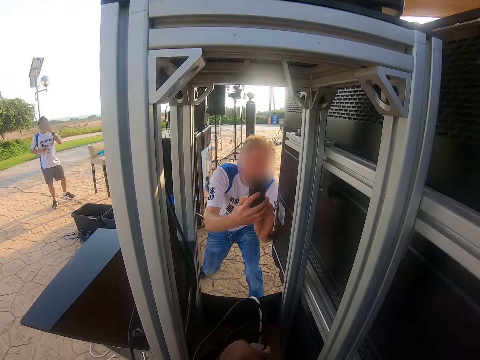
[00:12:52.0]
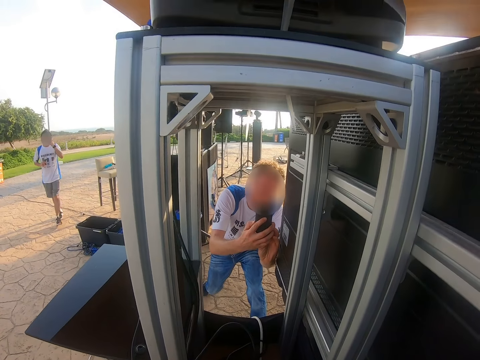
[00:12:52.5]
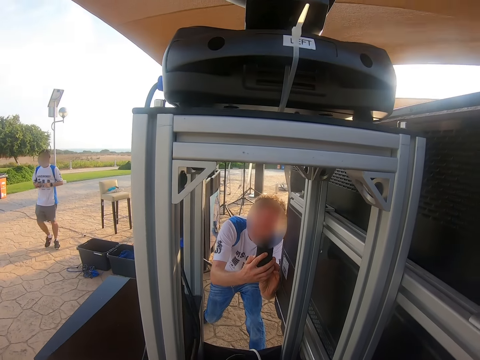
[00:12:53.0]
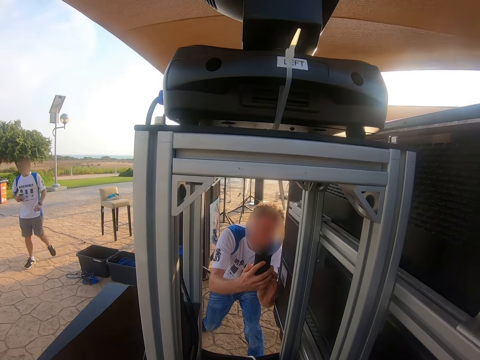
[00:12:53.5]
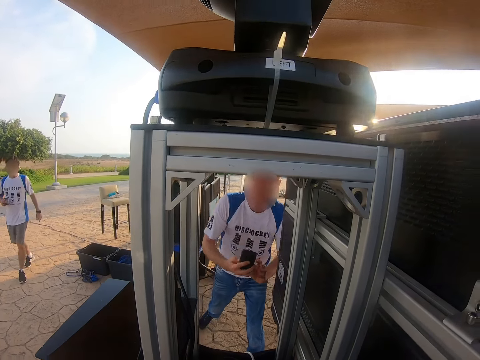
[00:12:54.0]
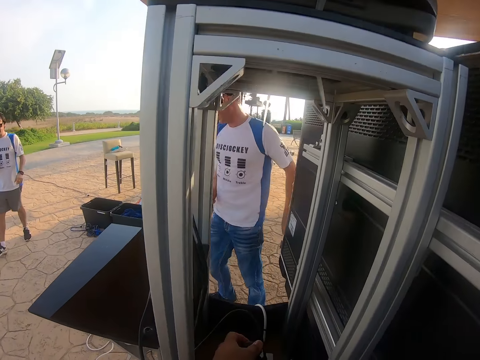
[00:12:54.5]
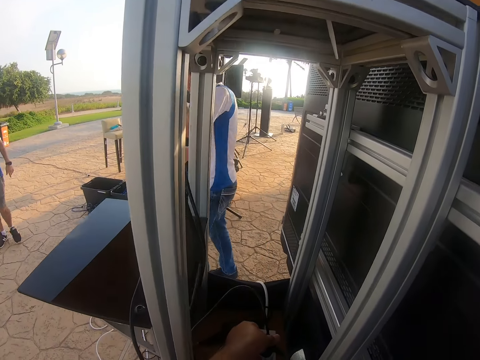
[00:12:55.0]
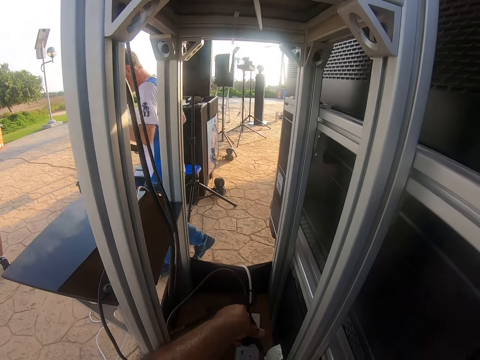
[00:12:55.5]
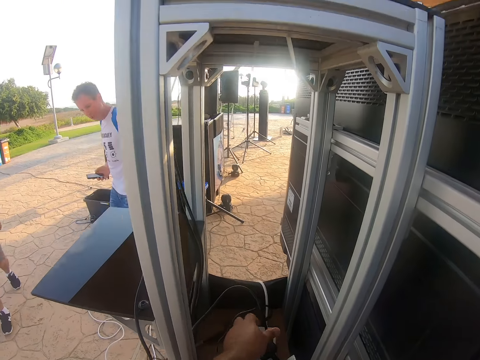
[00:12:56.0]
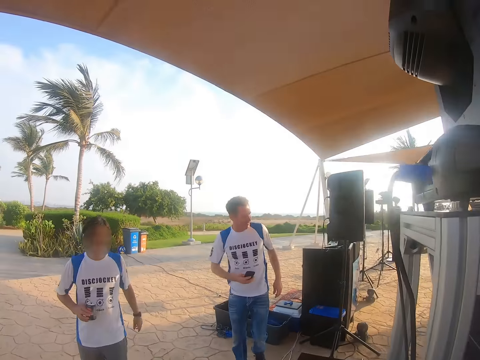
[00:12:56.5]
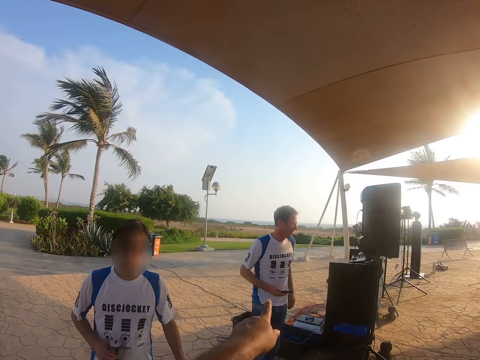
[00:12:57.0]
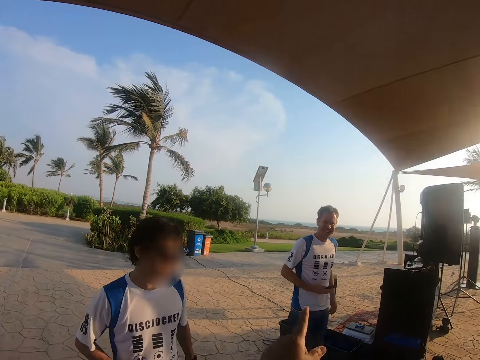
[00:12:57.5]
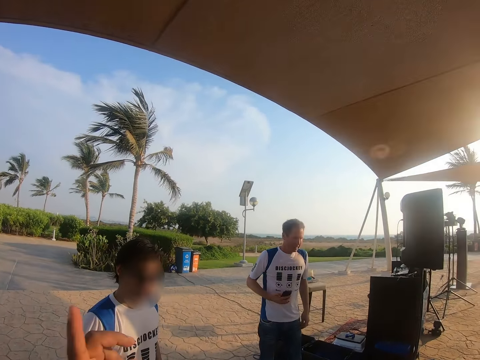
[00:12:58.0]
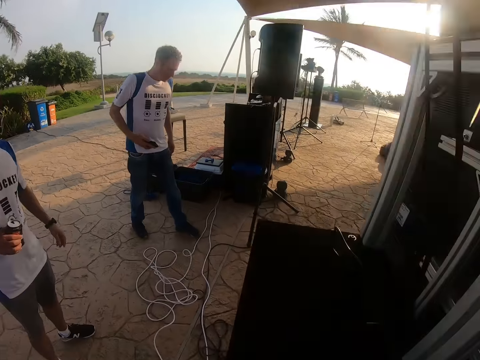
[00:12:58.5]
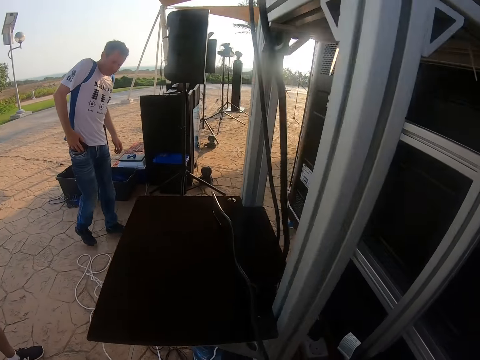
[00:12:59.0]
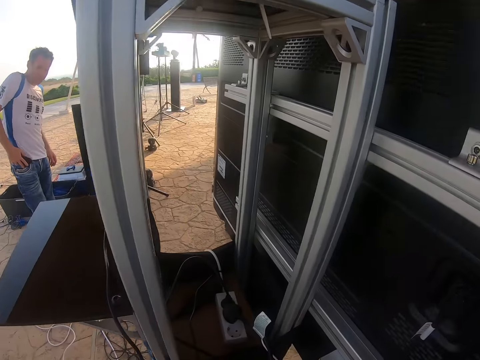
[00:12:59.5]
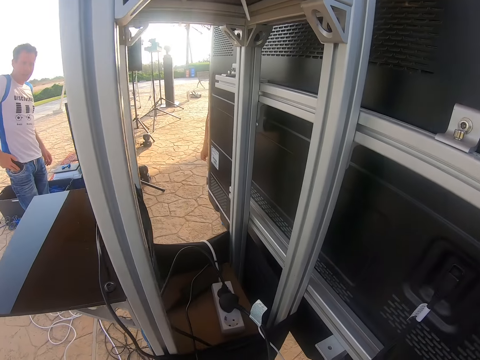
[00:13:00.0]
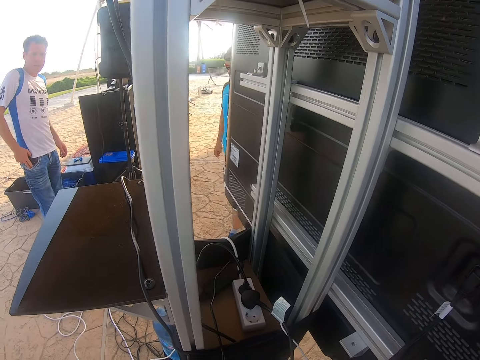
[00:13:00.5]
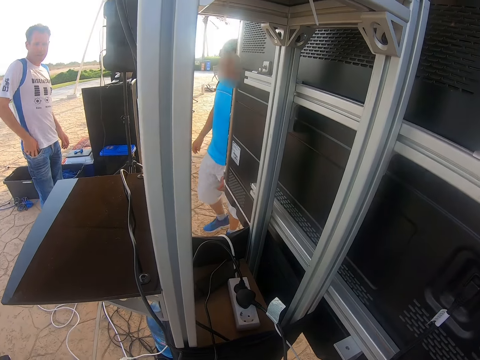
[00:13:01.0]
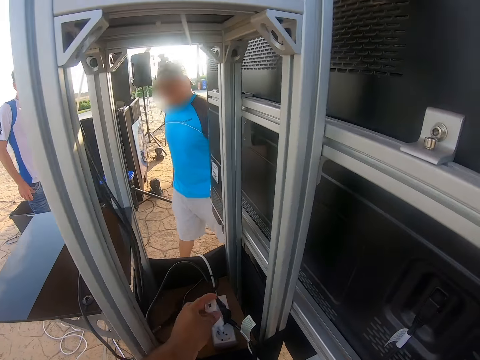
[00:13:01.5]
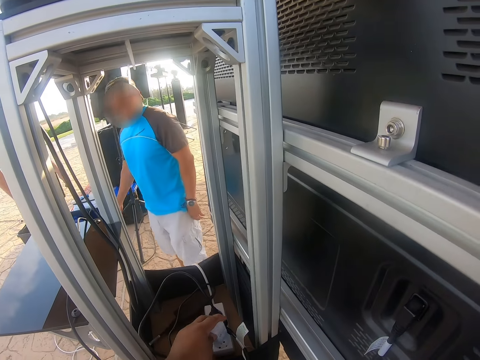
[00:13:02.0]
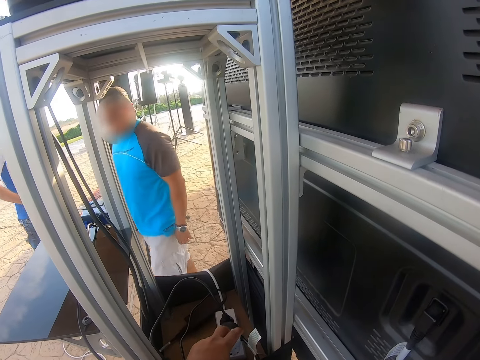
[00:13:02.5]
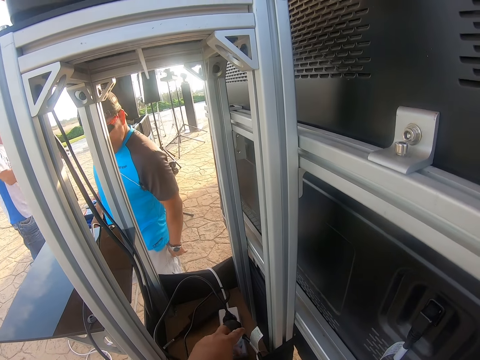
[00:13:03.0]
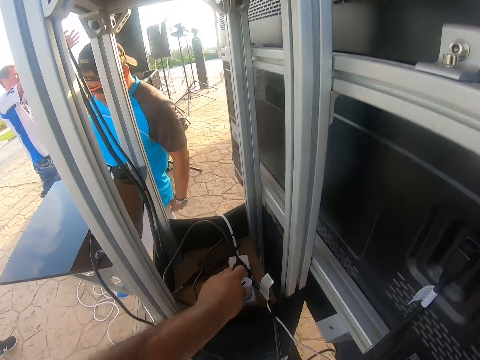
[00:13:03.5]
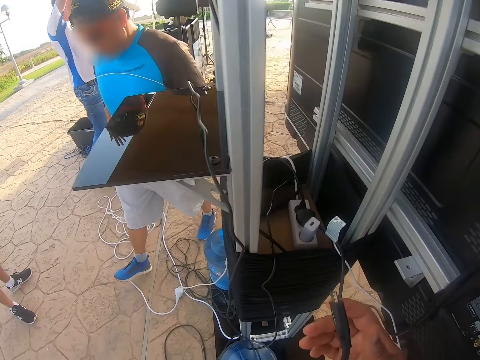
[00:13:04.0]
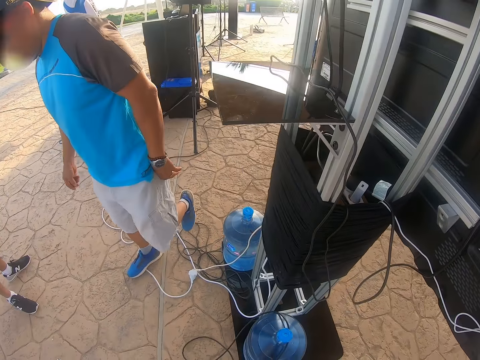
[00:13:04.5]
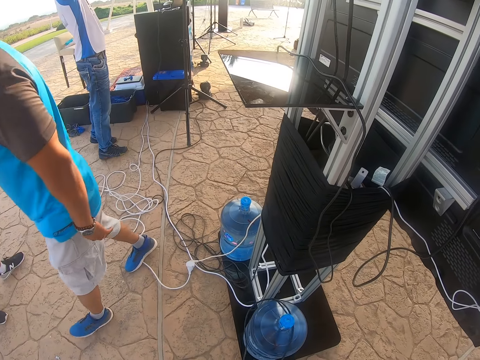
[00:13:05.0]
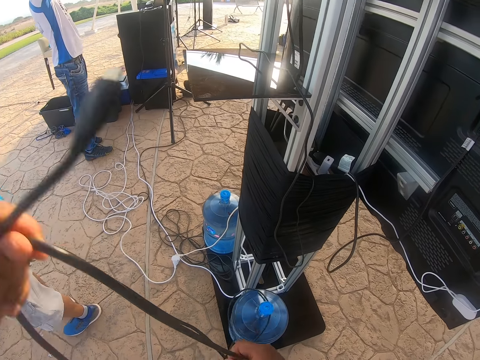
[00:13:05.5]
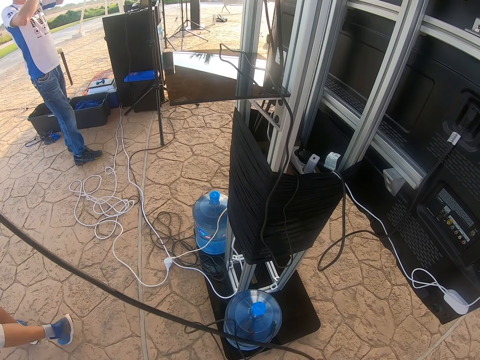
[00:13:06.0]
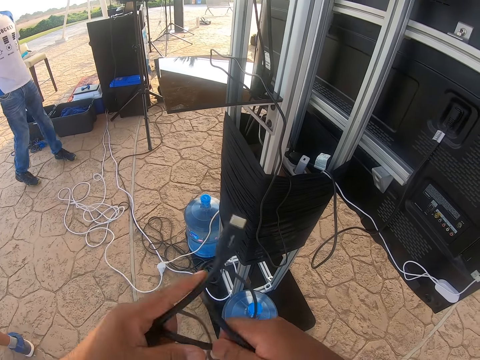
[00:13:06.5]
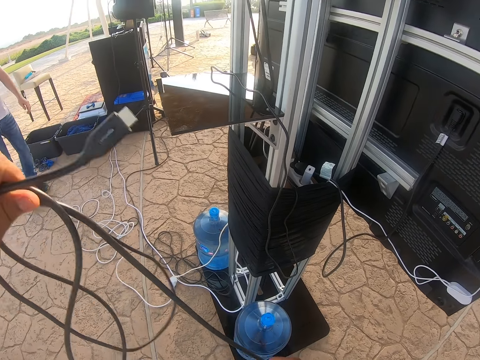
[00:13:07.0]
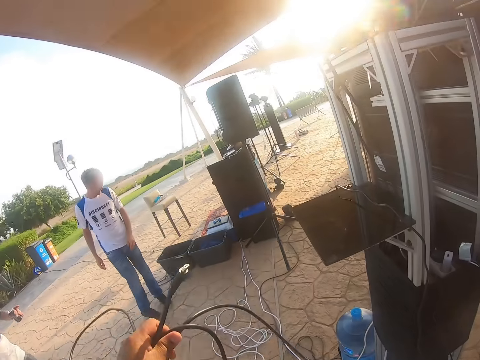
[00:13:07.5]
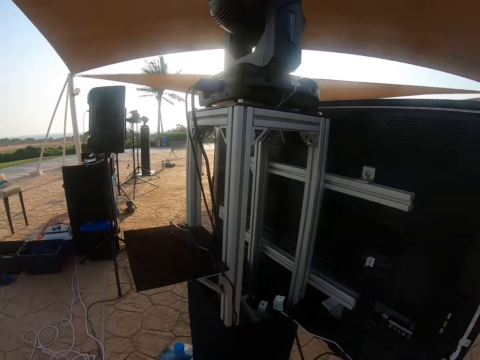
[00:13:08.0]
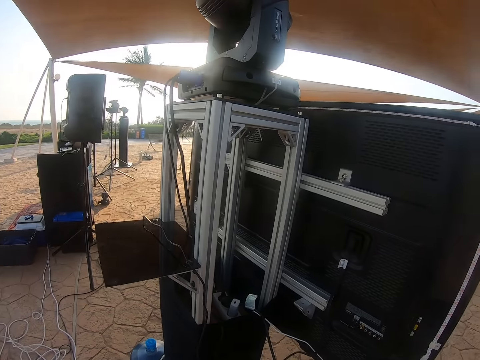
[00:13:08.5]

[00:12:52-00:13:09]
The camera wearer connects the socket on the extension. They move the hand. They interact with a man. They look at the extension. They fix the charger on the extension. Another man walks around. The camera wearer touches the cables. They pull the wire.

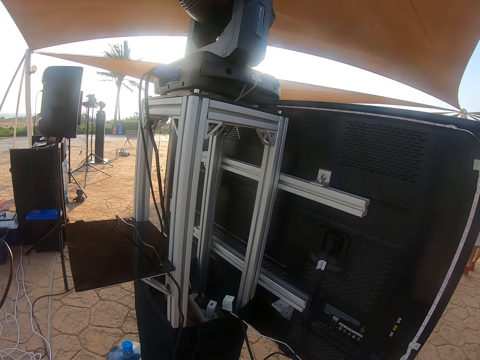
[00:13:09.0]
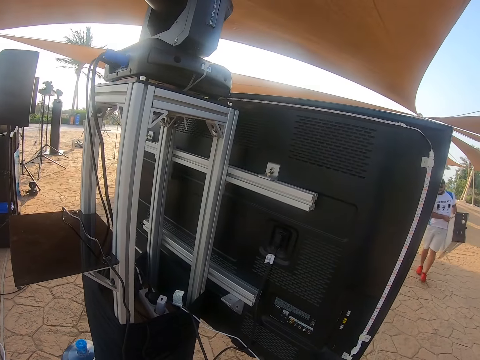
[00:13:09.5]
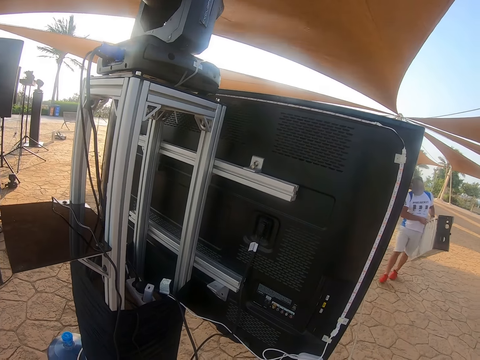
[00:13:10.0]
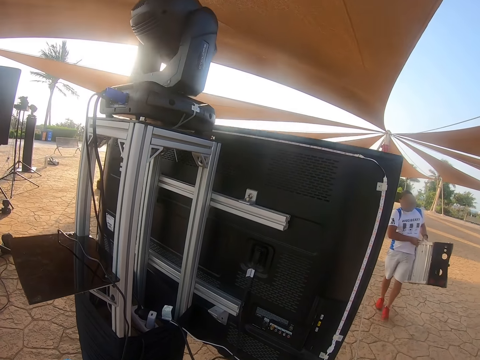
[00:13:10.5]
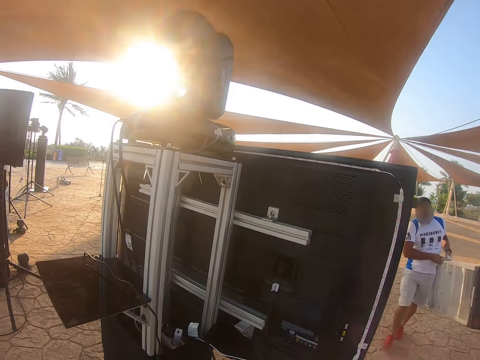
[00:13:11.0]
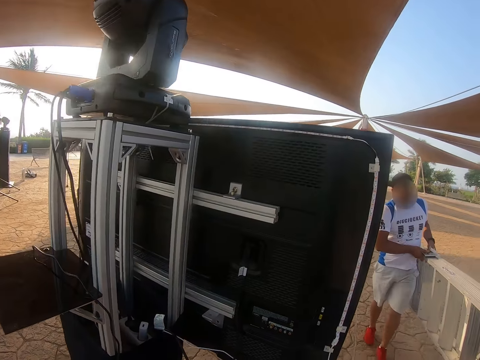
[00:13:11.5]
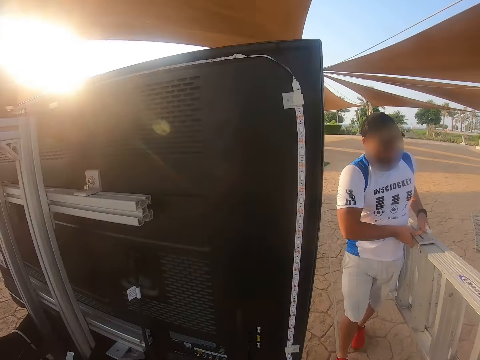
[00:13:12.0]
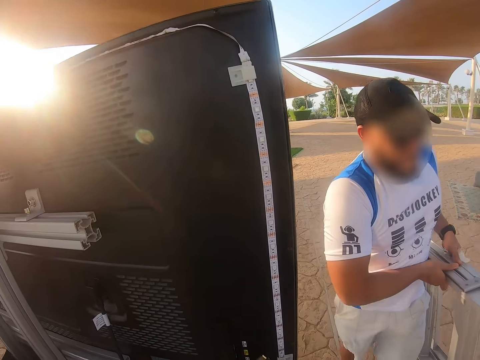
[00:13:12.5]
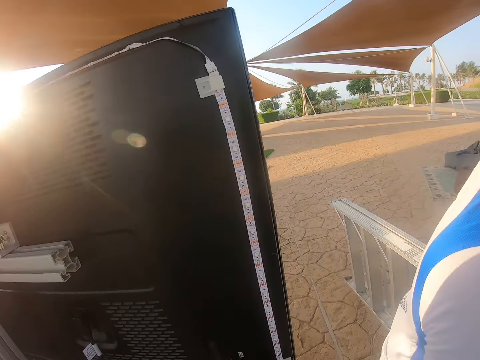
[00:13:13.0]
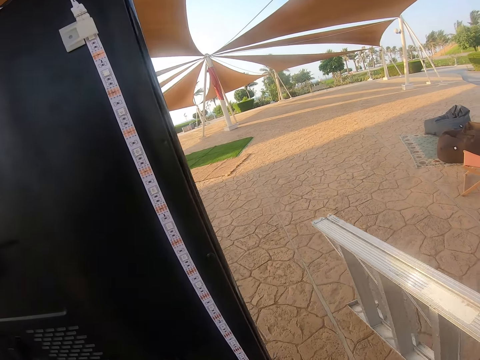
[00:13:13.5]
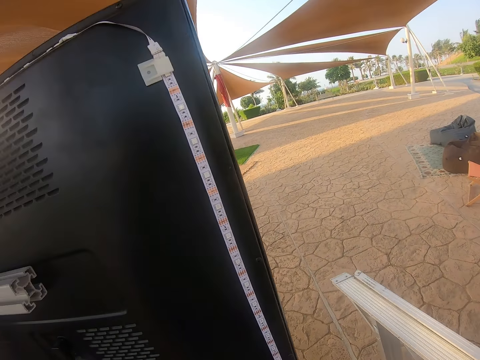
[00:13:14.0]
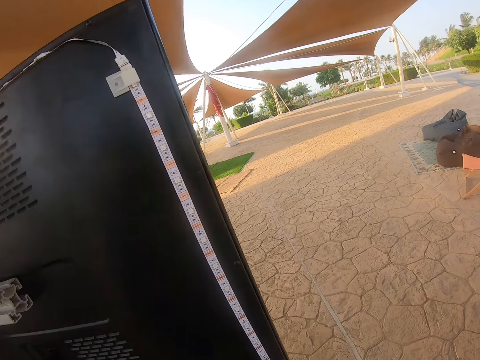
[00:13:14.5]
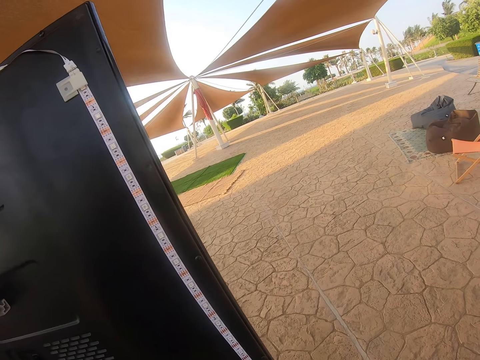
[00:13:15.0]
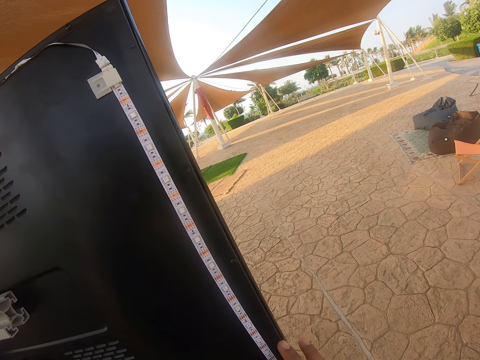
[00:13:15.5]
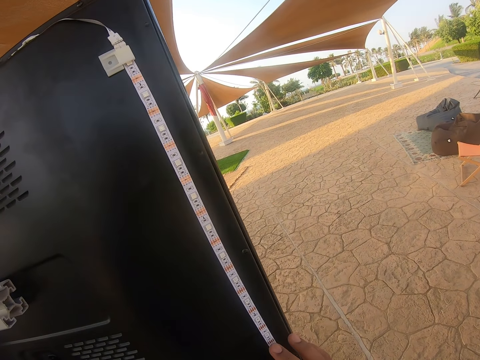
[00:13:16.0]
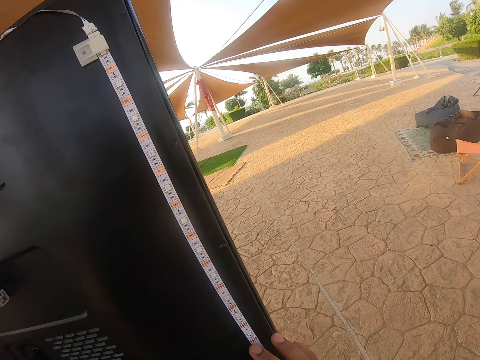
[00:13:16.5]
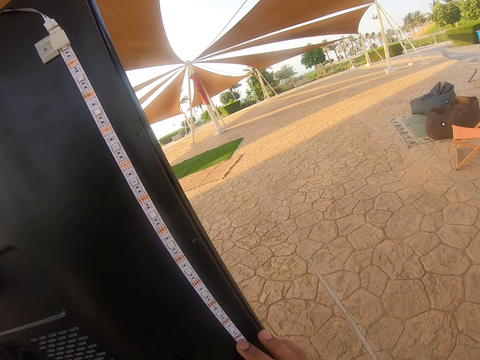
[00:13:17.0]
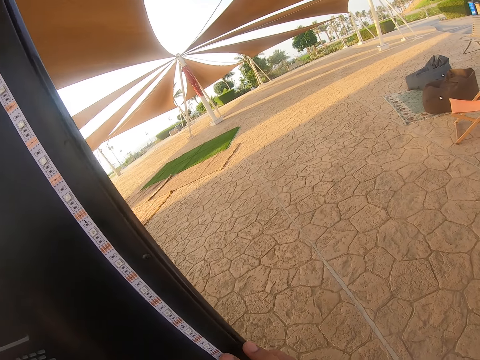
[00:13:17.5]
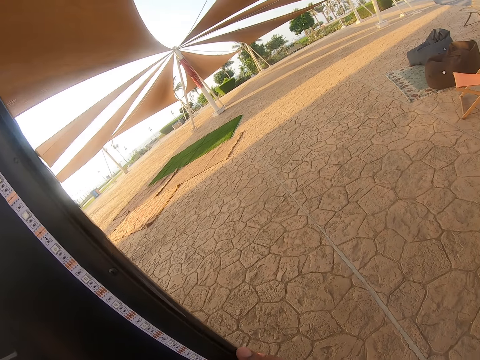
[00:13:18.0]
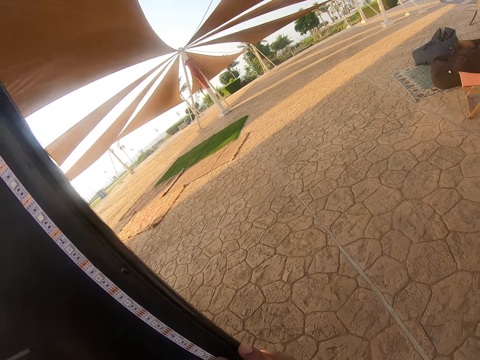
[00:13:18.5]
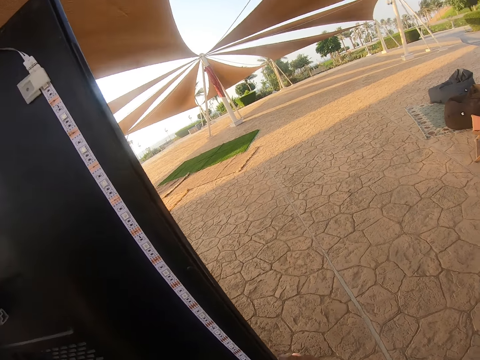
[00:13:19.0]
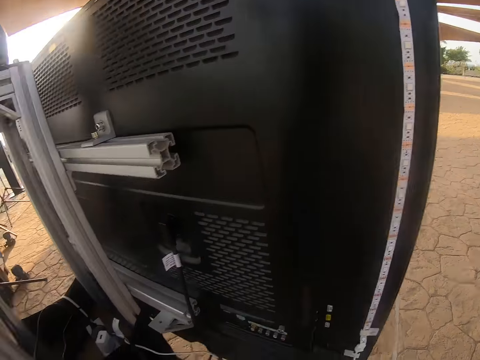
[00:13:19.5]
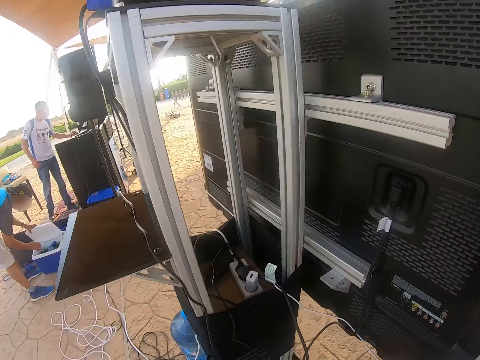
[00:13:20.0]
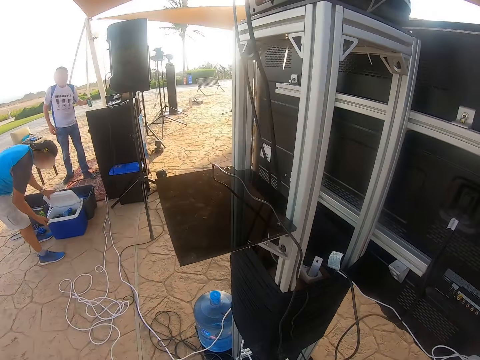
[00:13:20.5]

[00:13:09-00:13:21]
The camera wearer looks at the TV.
